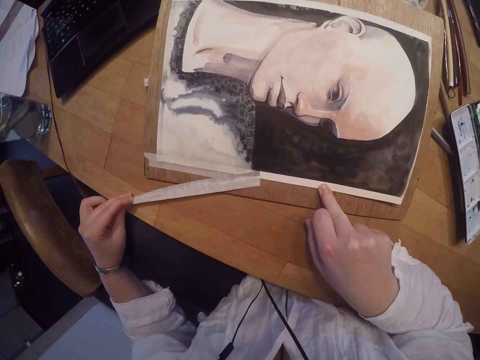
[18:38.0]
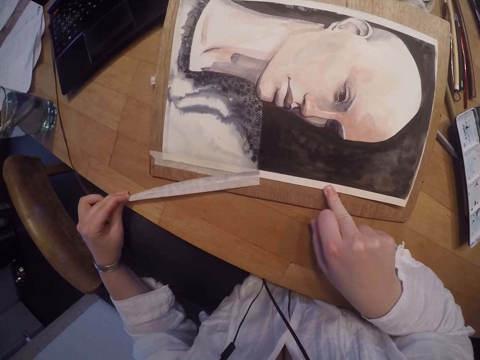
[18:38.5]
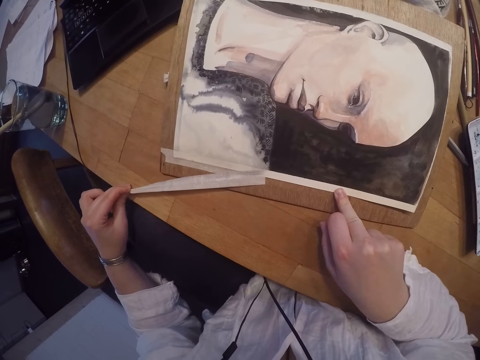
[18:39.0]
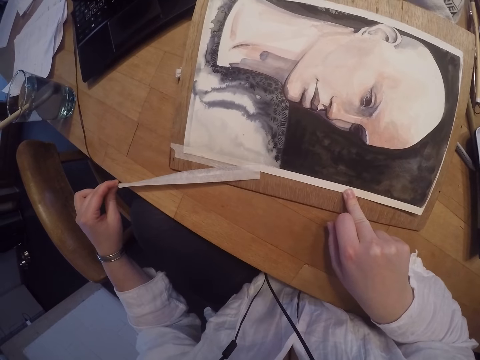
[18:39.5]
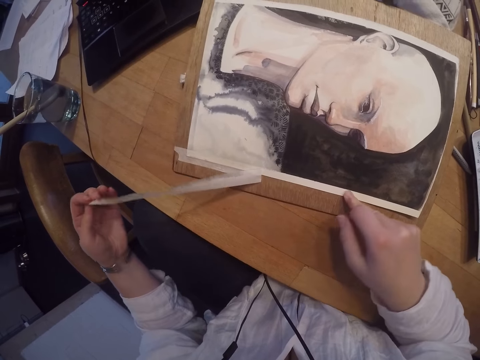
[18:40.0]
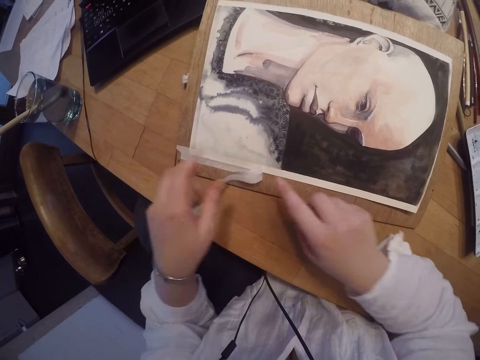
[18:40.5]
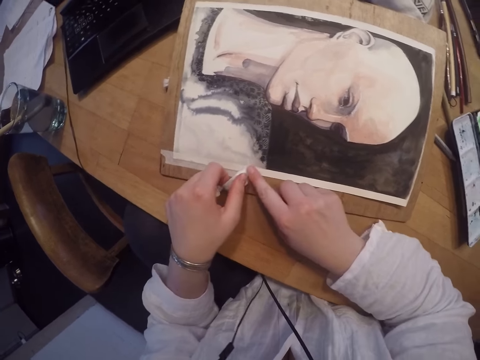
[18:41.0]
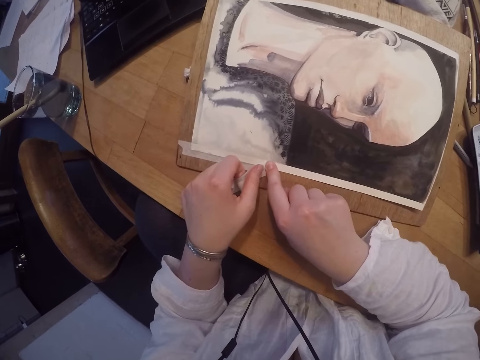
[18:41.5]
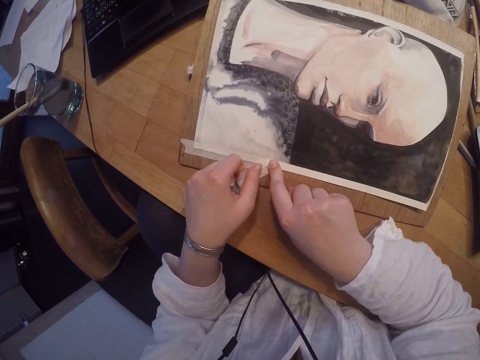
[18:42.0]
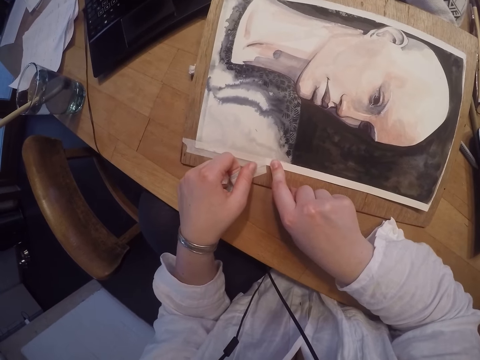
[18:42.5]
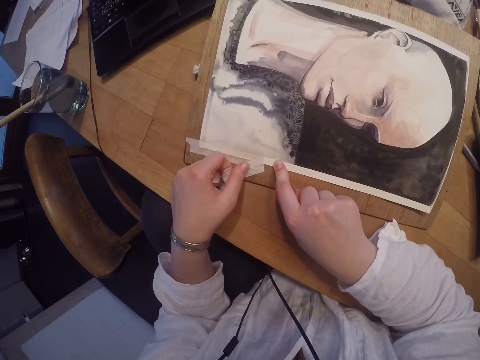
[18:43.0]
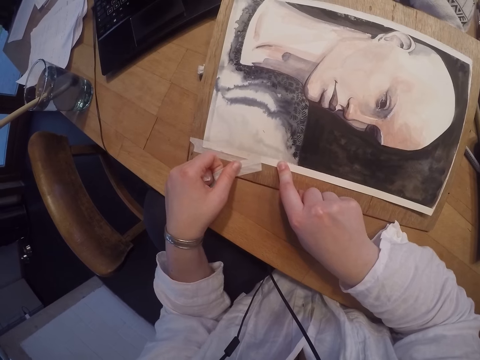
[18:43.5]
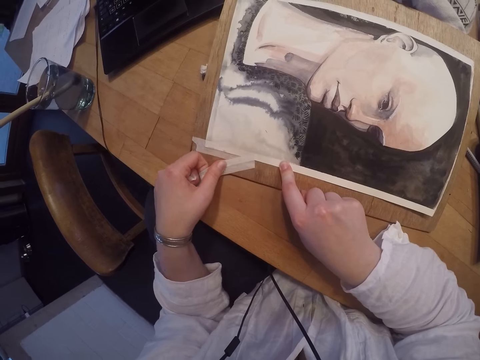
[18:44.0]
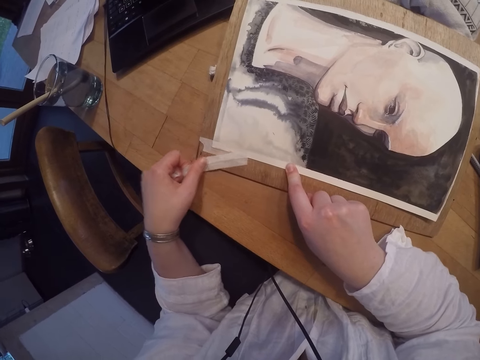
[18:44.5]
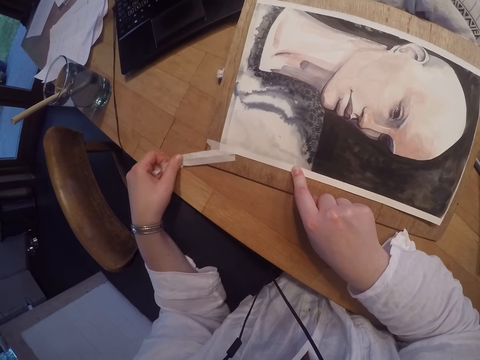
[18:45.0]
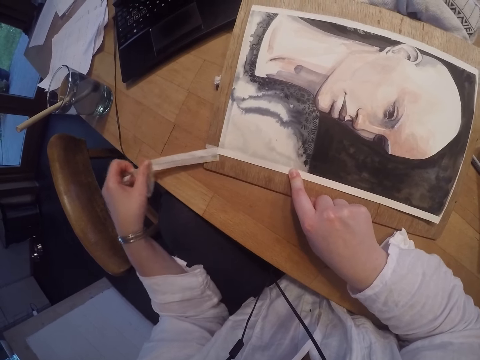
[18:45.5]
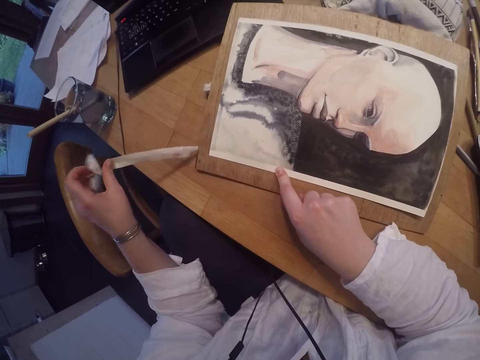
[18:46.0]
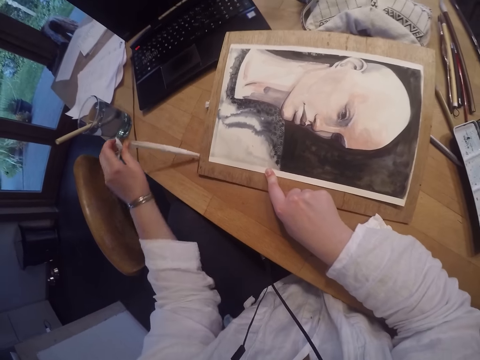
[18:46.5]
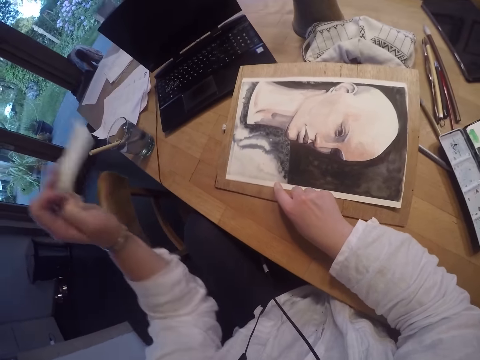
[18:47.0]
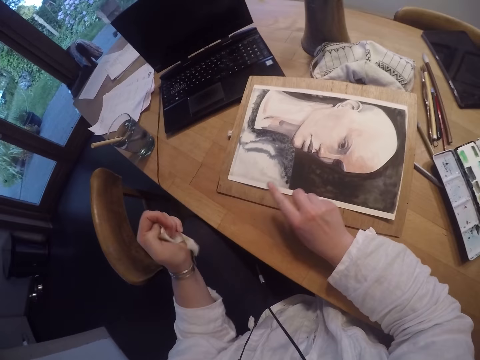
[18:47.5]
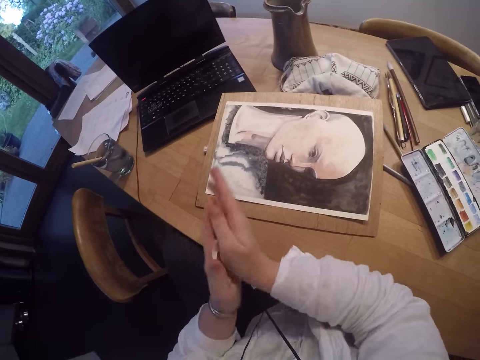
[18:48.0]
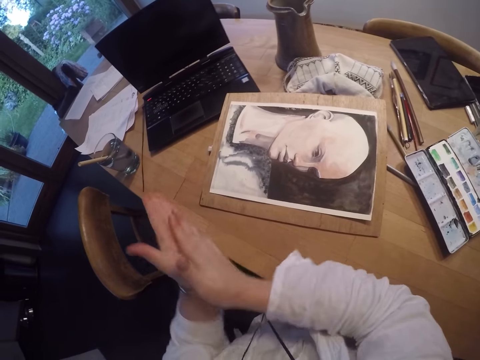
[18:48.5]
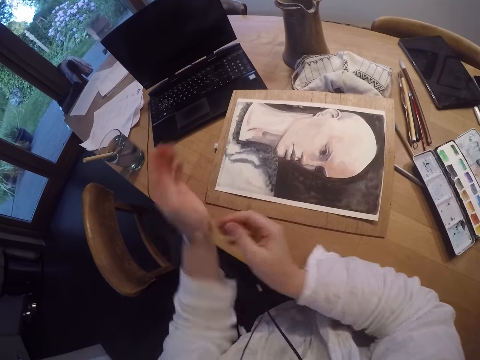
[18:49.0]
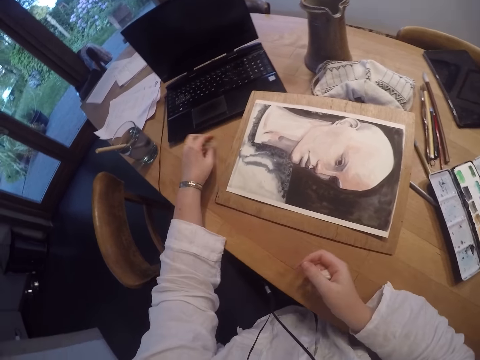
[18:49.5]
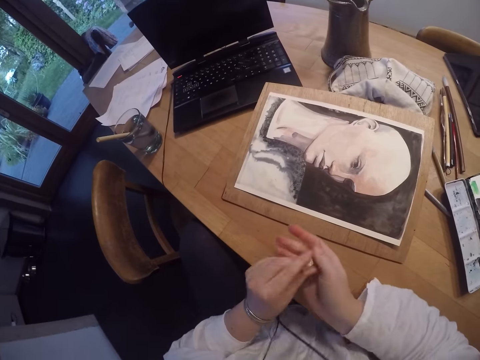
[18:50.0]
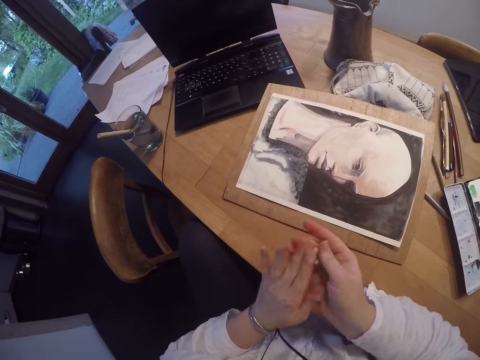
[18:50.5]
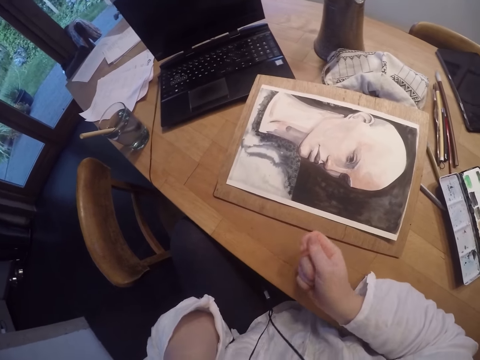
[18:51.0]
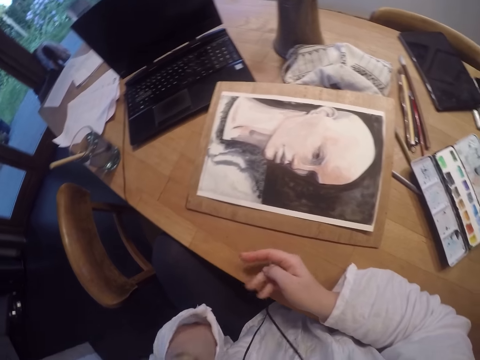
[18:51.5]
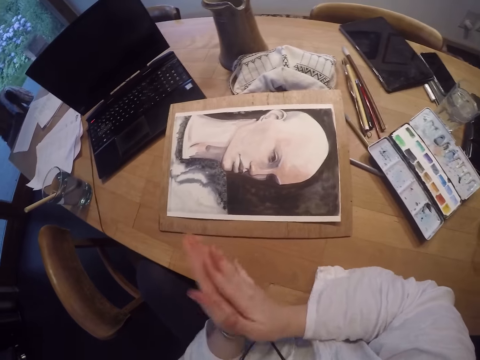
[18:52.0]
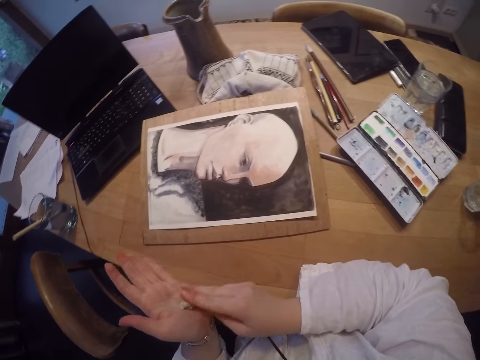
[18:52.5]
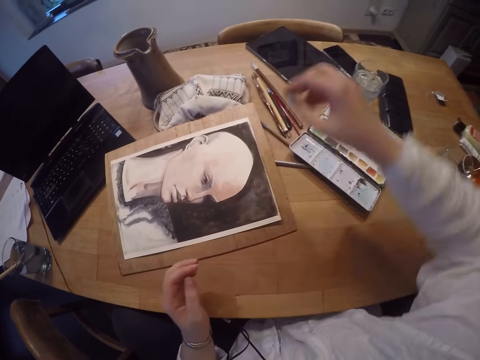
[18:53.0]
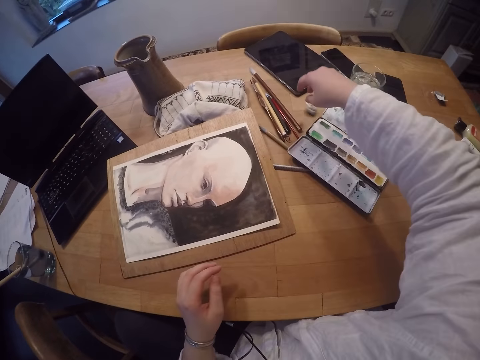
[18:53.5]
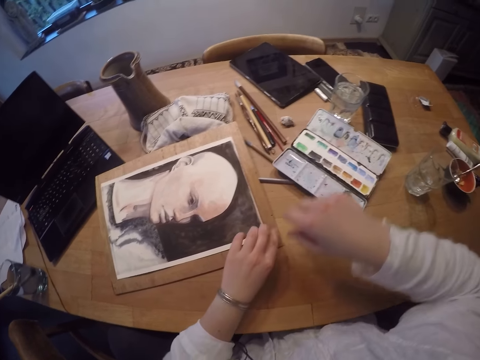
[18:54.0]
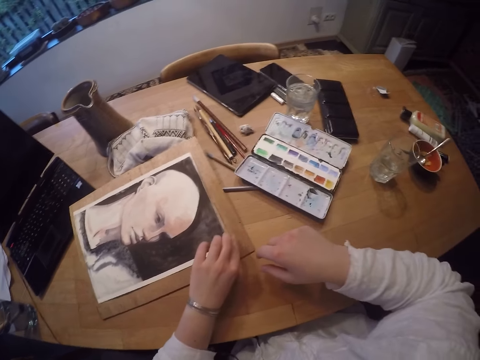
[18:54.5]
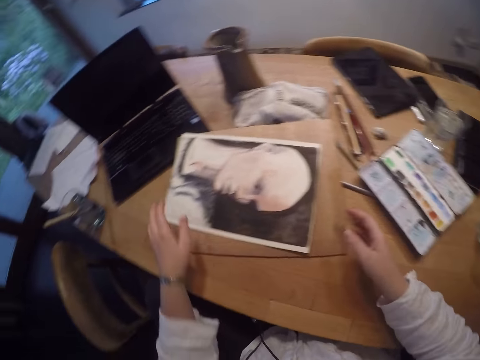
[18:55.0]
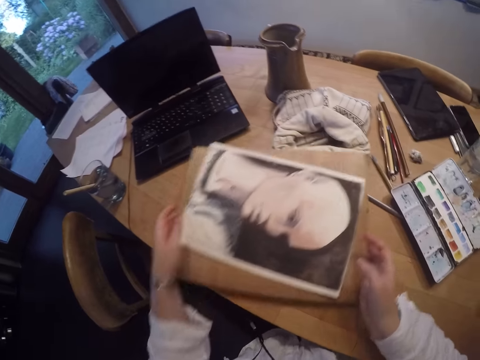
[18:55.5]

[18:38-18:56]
The camera wearer grabs the tape with the hand. She moves the finger to hold the wall art painting. She removes the tape at the edge of the wall art painting. She completes removing the tape at the edge of the wall art painting. She rubs the tape between the hands. She picks up the rubbed tape placed on the table. She holds both rubbed tapes. She squeezes the rubbed tape. She touches her face. She holds the earphone. She rubs the tape between the hands. She places the rubbed tape on the table. She moves the wall art painting. She adjusts the board on the table.

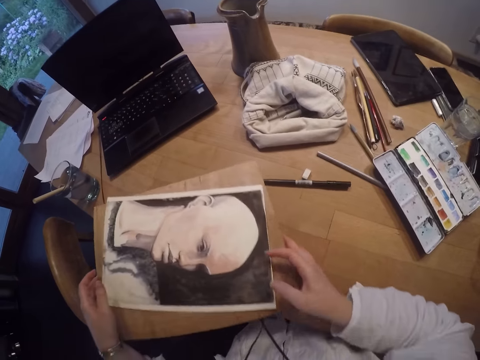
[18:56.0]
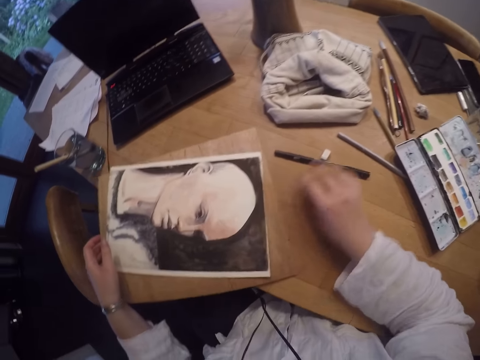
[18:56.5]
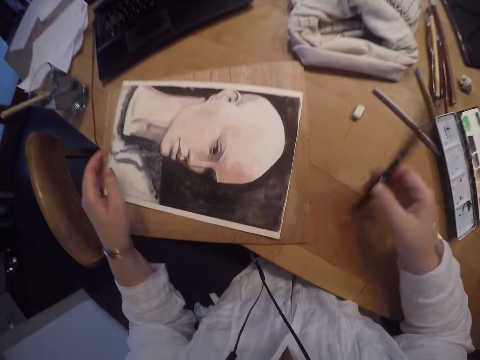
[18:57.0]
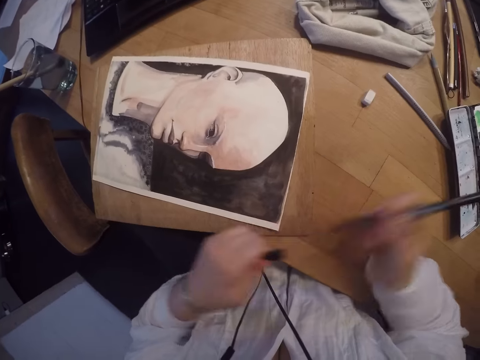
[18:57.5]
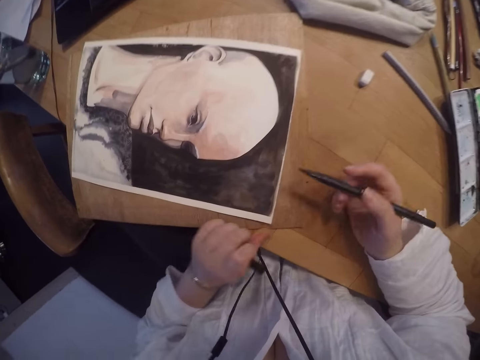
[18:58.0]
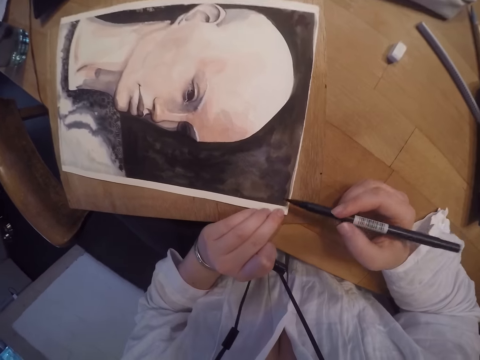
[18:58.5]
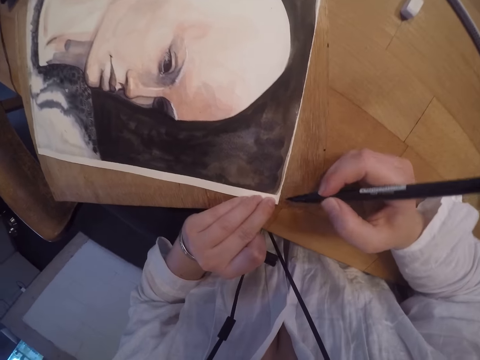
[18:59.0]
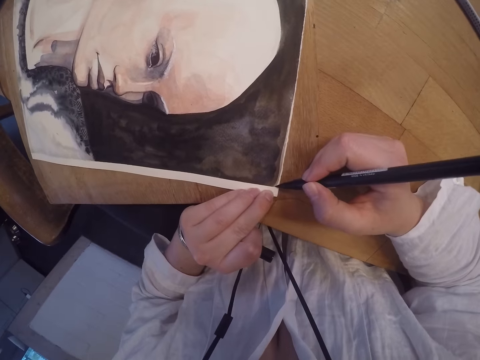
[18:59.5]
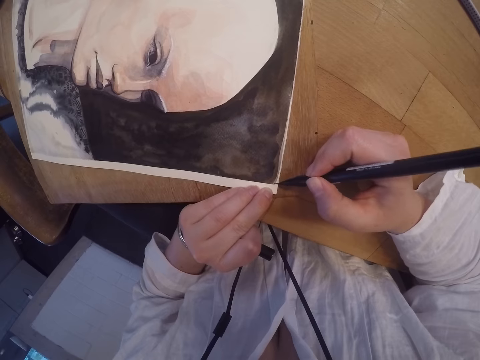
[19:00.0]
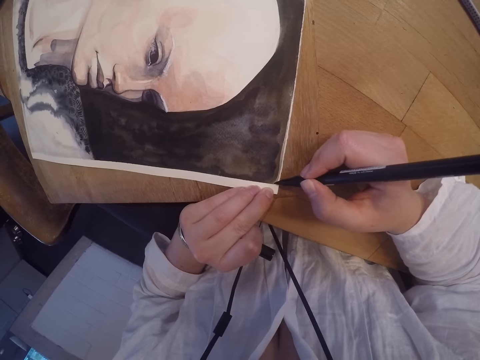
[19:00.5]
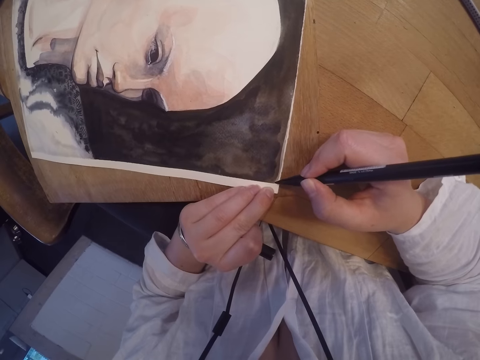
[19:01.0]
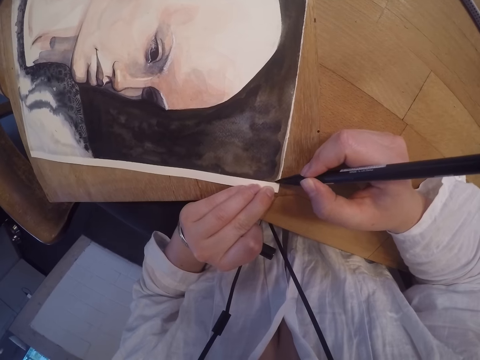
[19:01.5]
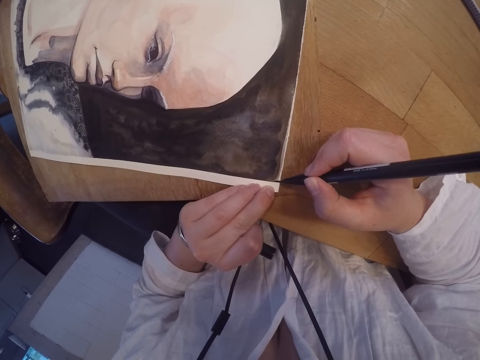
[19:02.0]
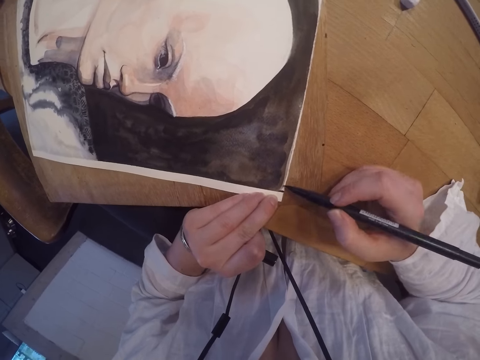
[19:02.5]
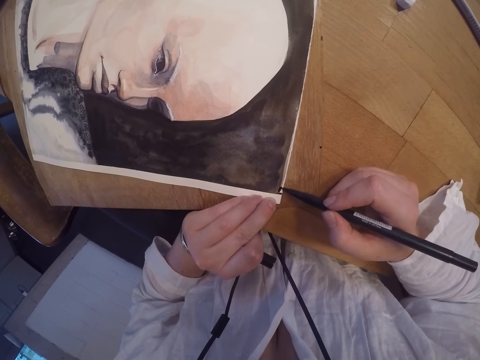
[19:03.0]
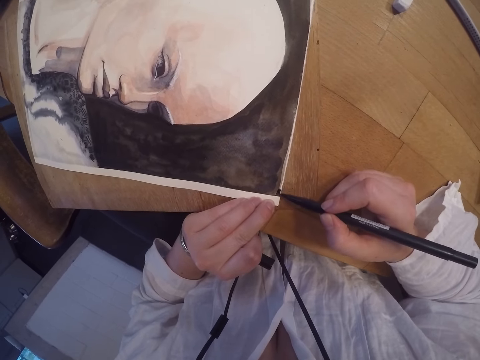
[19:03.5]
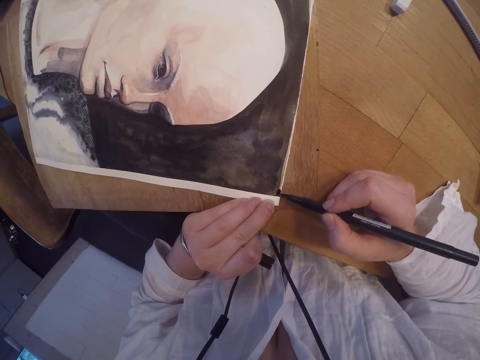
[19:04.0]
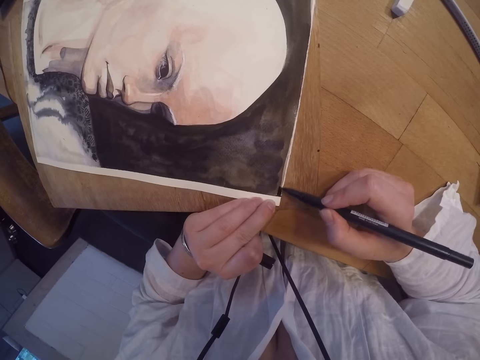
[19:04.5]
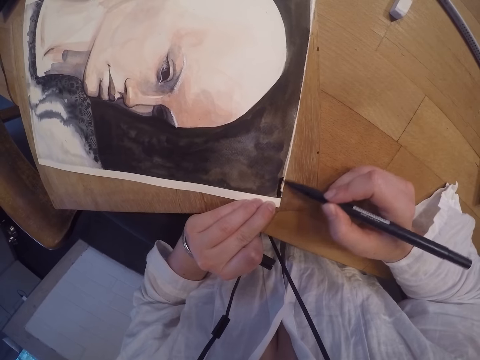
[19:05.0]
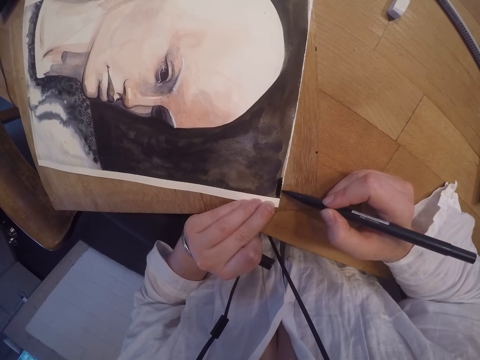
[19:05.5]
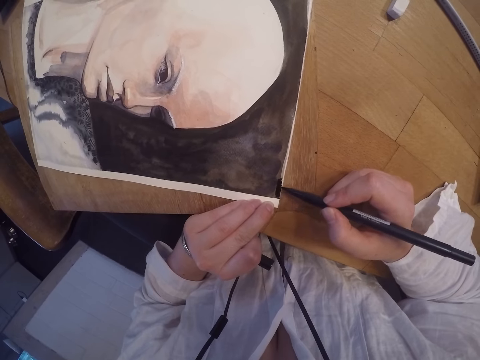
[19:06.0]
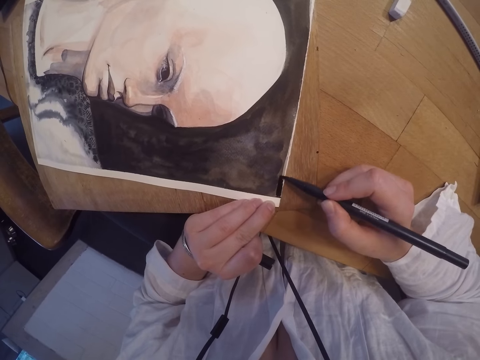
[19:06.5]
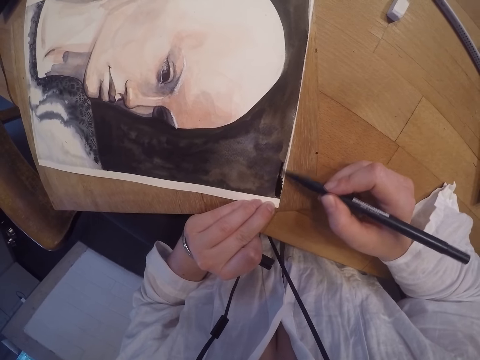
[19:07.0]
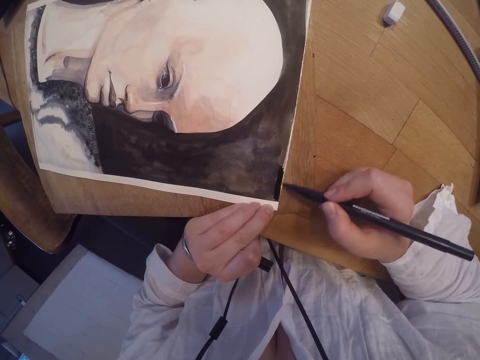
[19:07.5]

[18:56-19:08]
The camera wearer picks up a mark pen placed on the table. They open the mark pen. They hold the mark pen lid. They hold the mark pen in the right position. They draw a line mark at the edge of the wall art painting. They shade the edge of the wall art painting.
